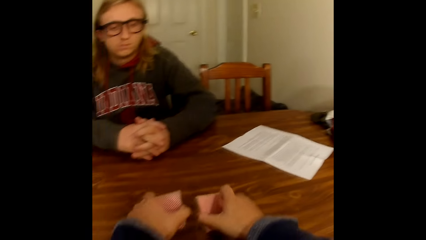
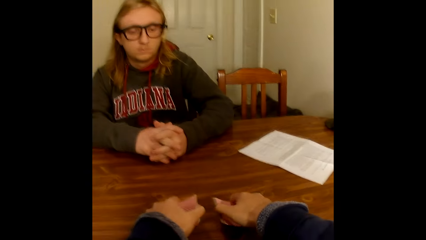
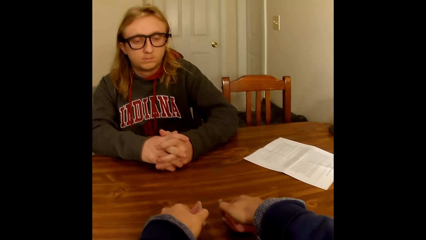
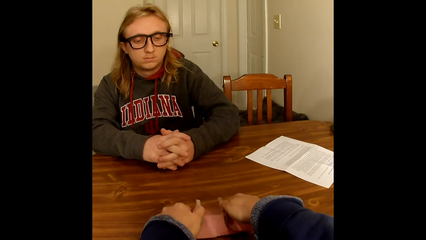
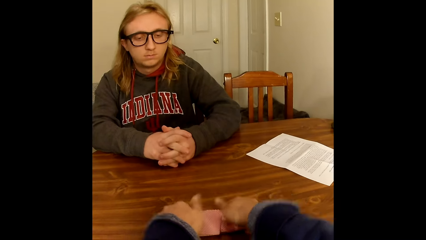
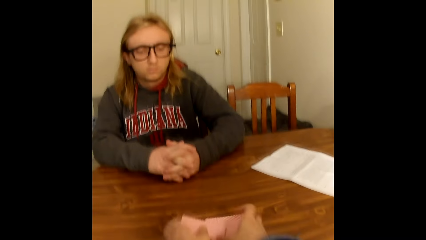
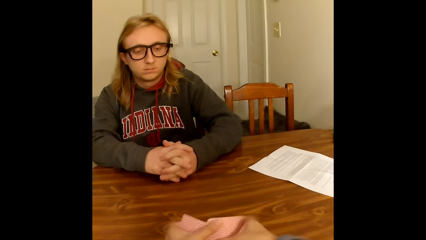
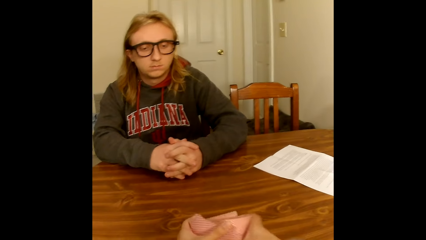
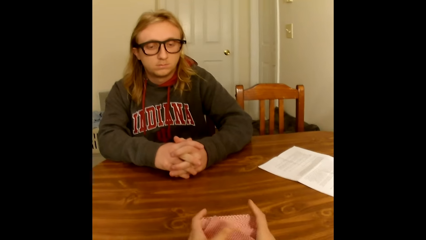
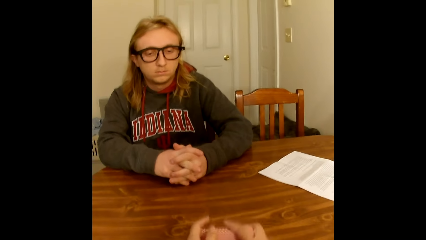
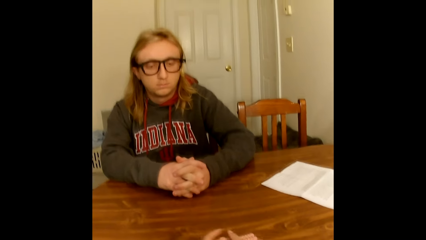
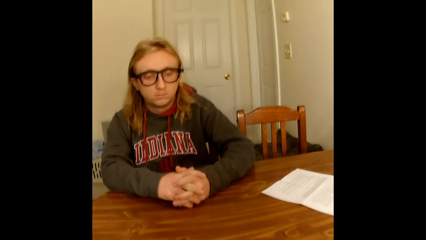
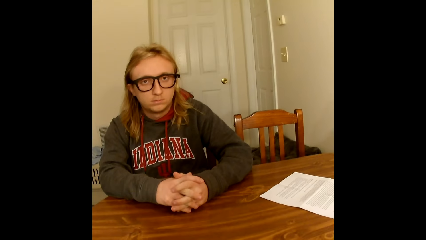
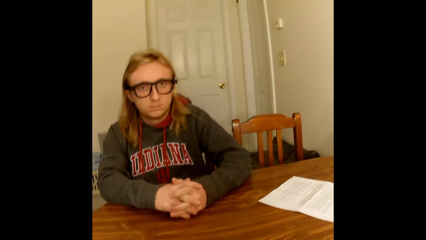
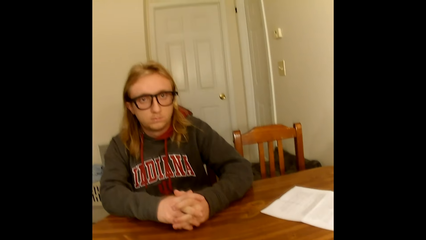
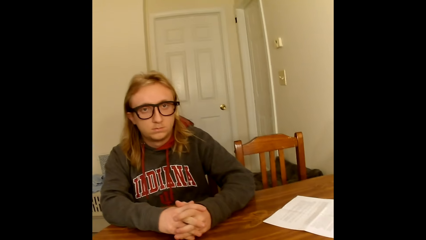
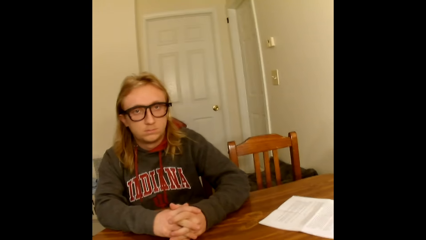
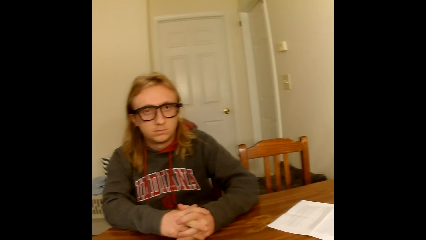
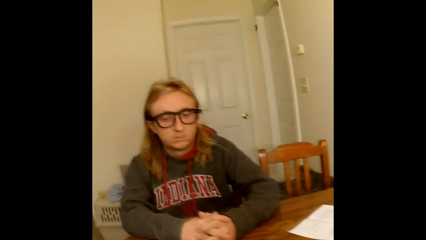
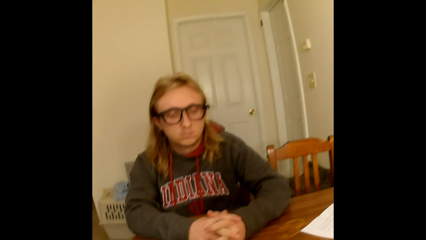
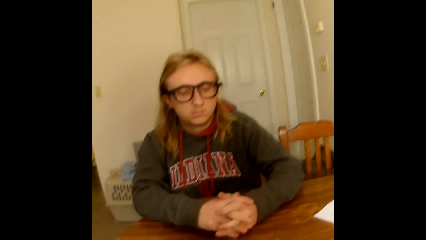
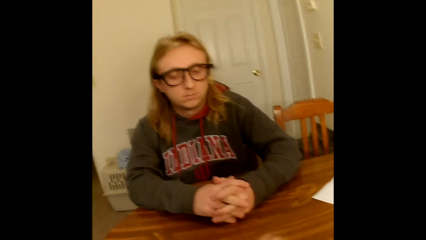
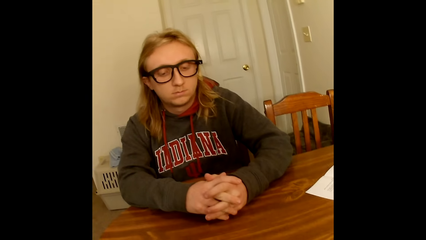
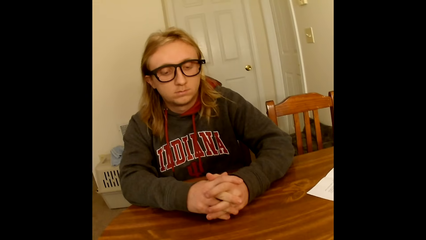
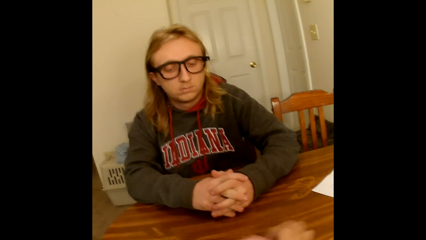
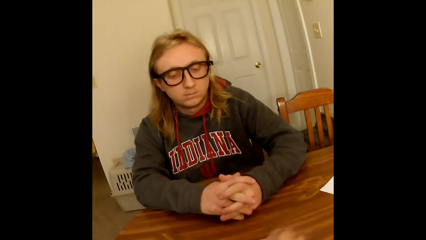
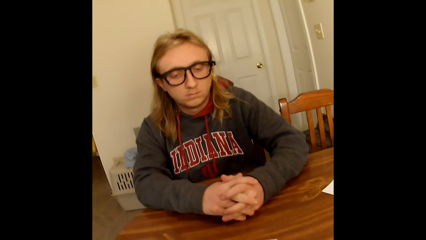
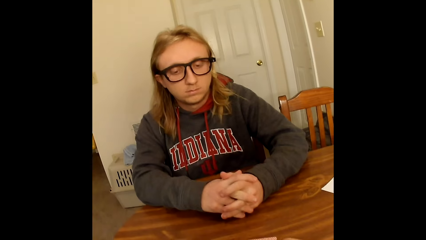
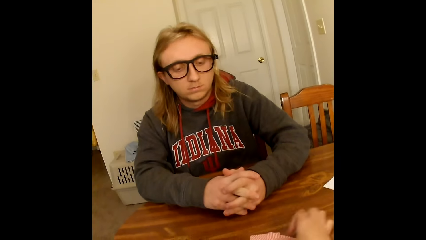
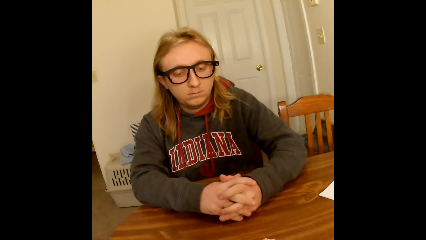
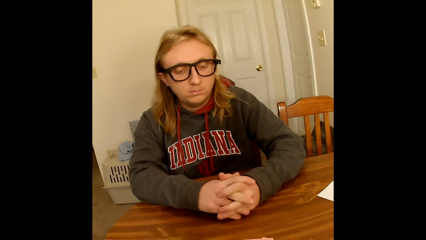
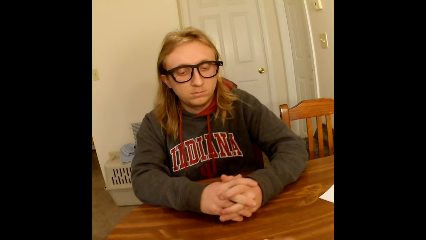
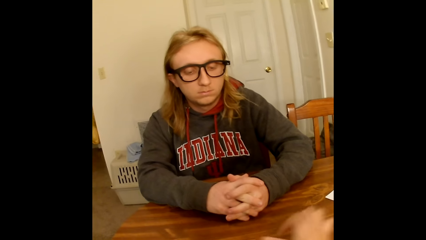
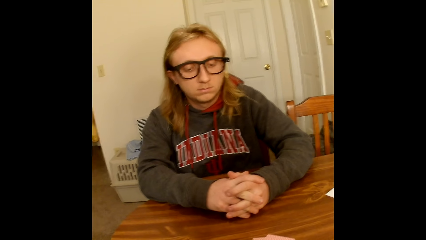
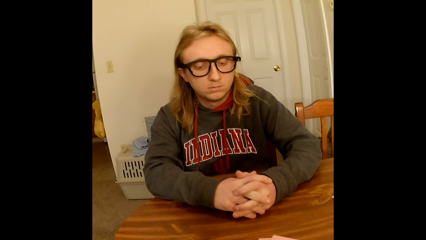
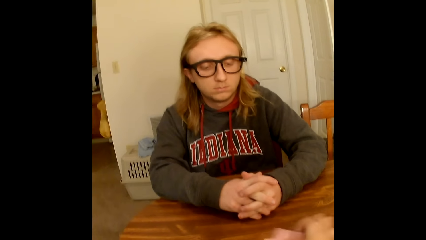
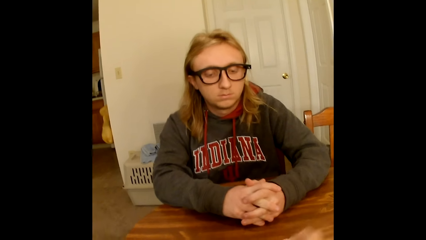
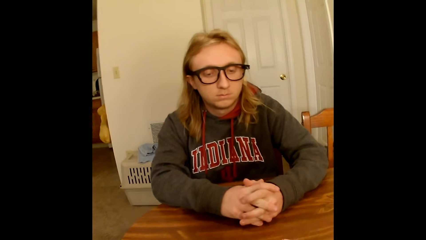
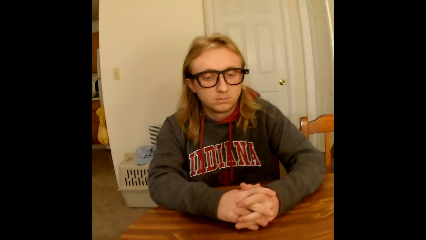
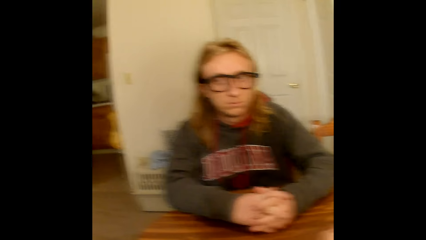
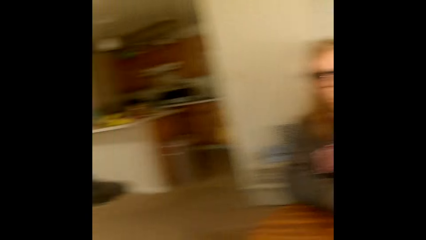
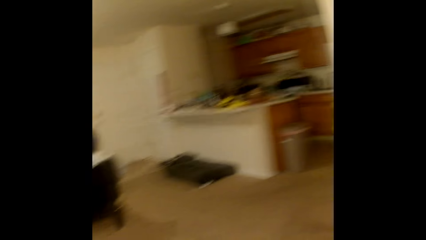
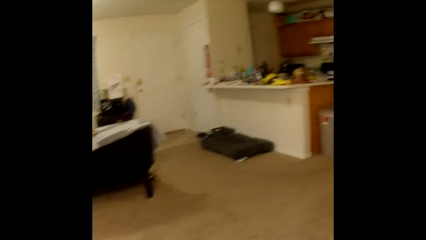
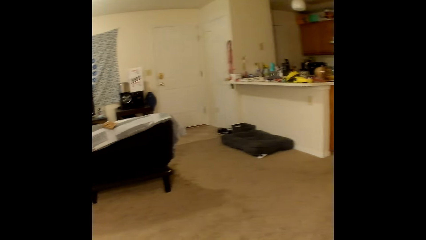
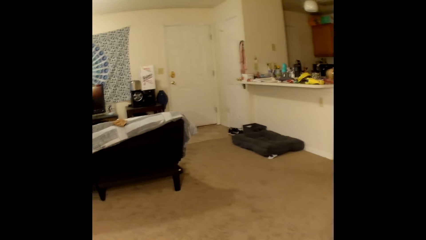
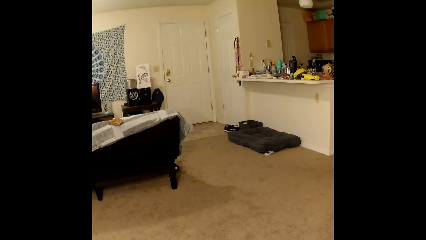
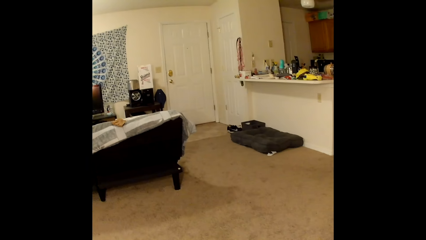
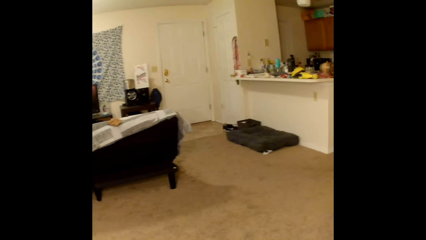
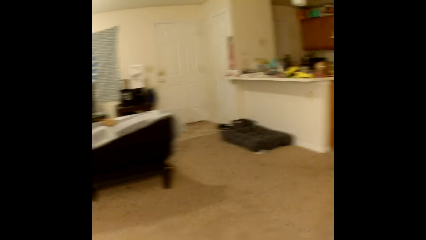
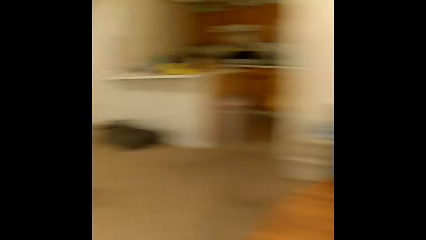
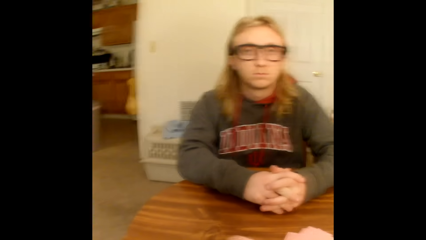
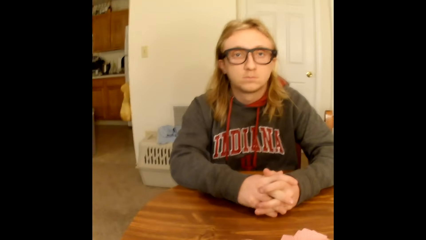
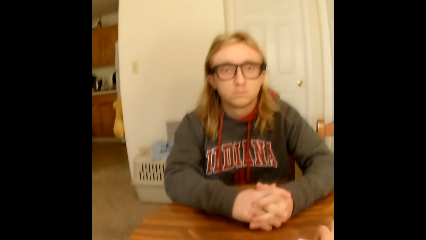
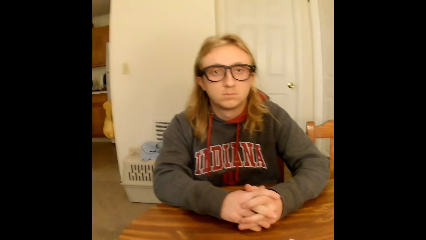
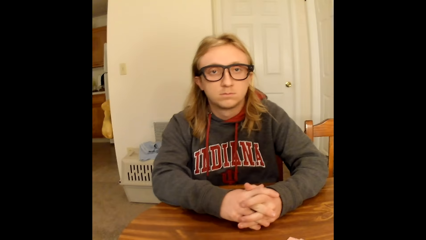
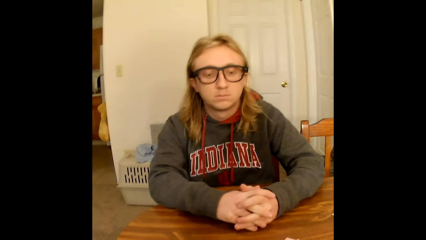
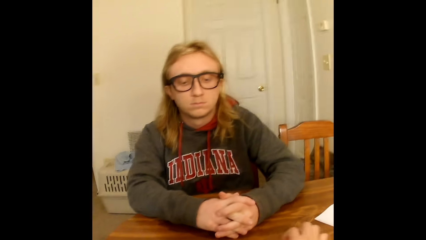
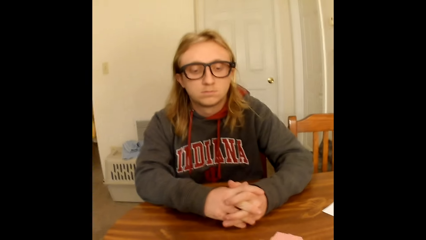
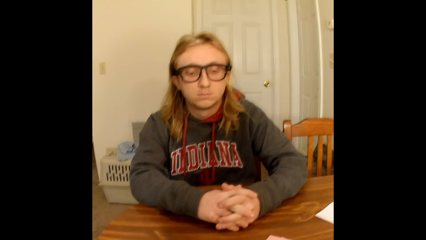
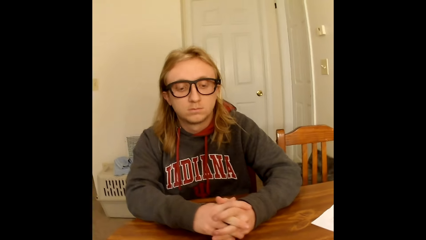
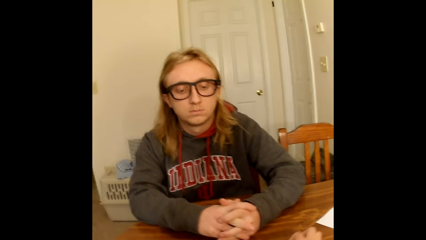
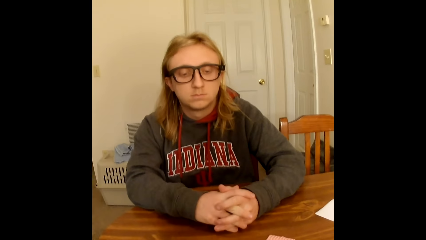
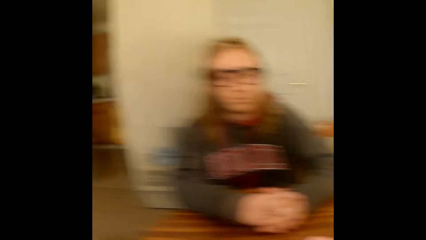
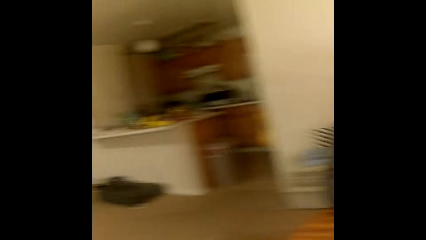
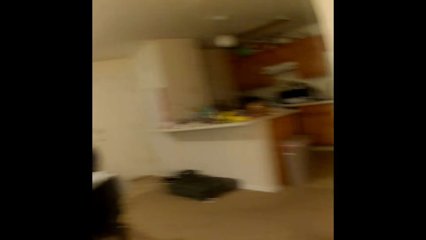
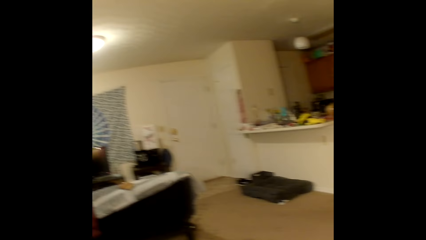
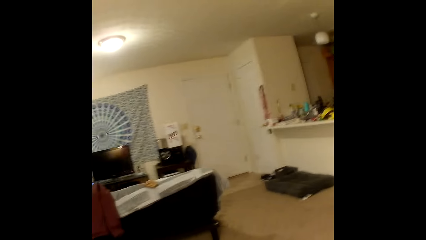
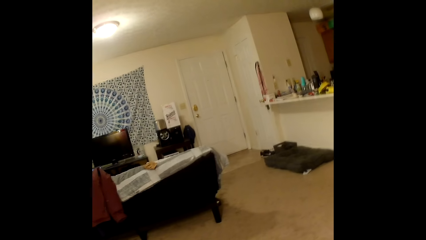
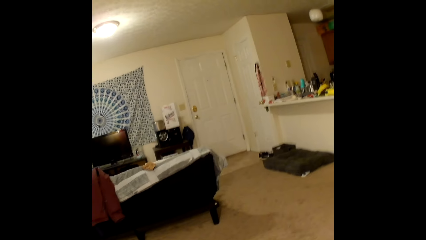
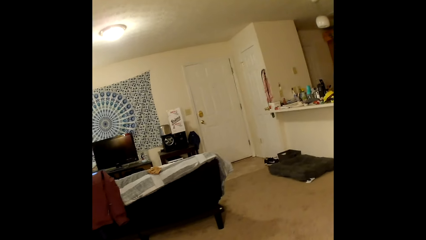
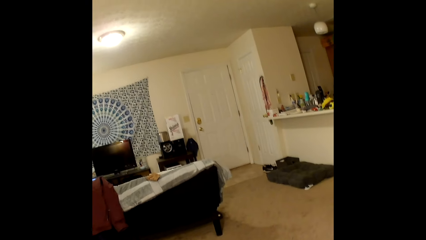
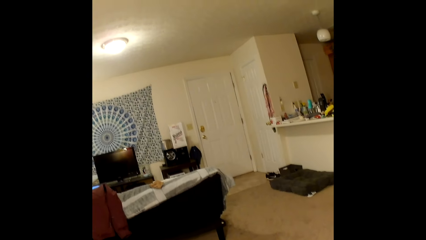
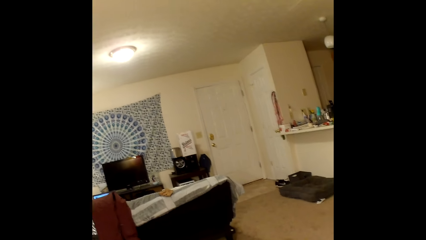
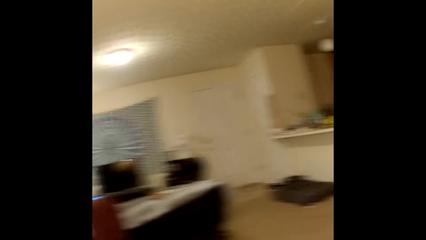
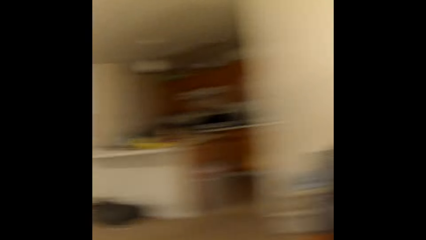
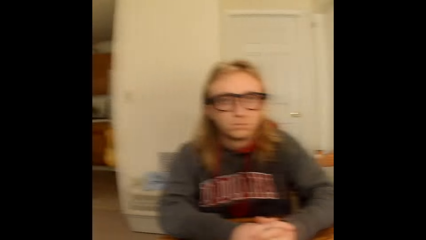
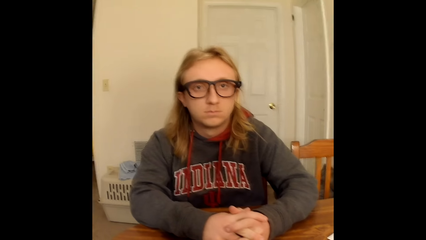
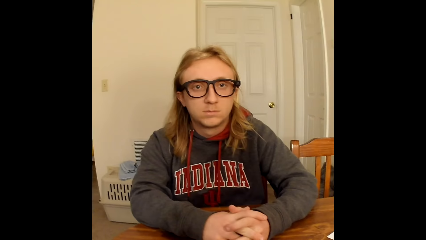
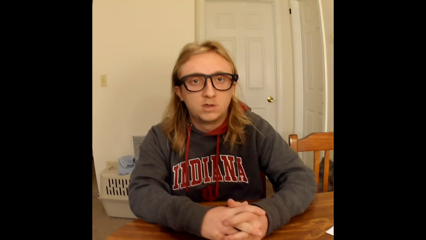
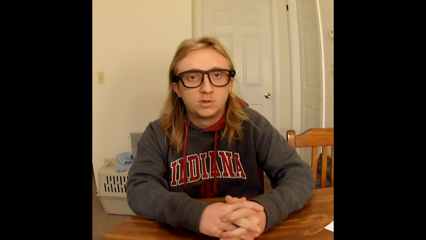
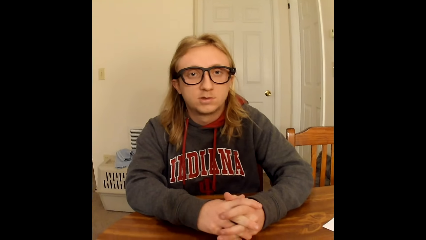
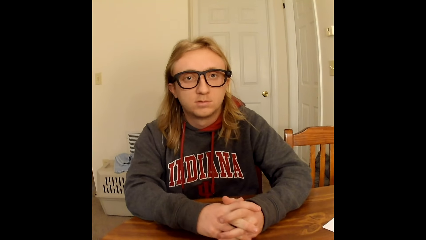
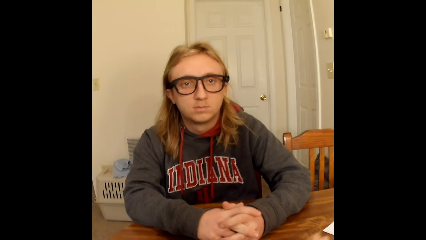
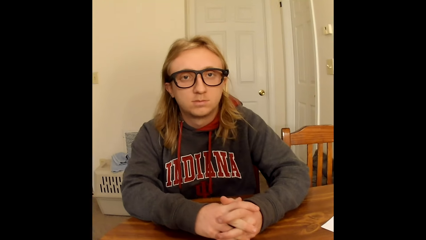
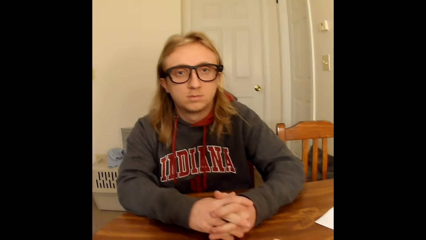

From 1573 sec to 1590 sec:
The camera wearer shuffles the gathered cards on the table with both hands. They flip the cards. They hit the cards on the table. They hit the cards on the table again. They put the cards on the table. They put the cards on the table again. They look around. They converse. They put the cards on the table. They look around. They converse. They look around. A man converses.
